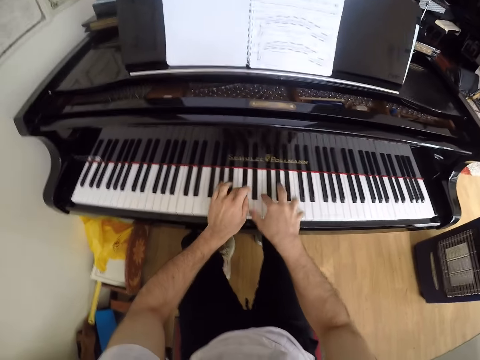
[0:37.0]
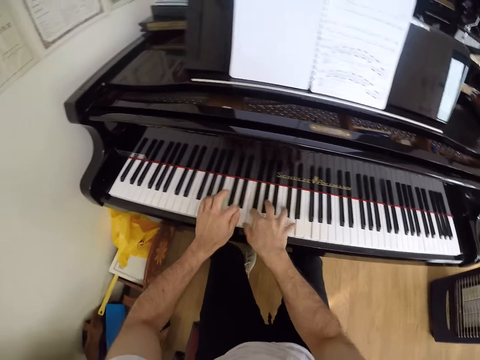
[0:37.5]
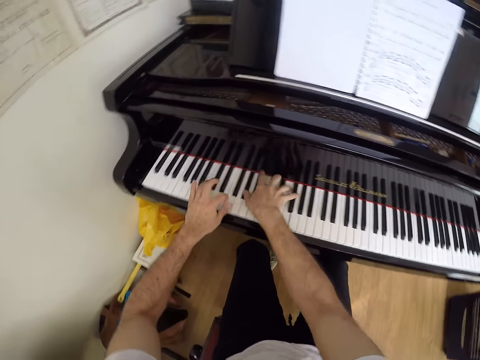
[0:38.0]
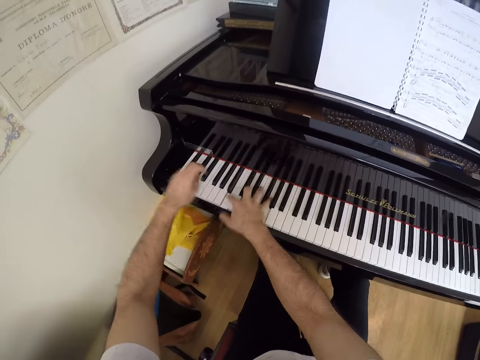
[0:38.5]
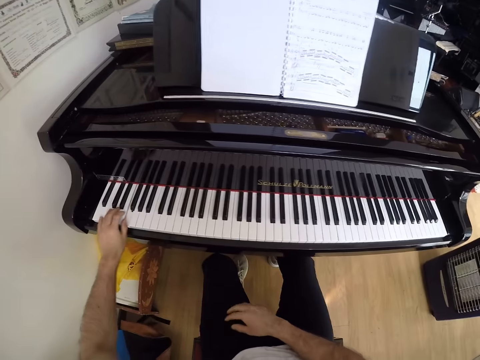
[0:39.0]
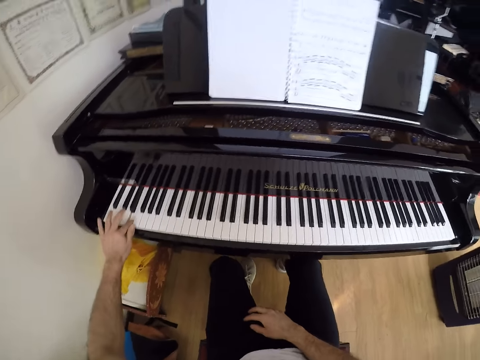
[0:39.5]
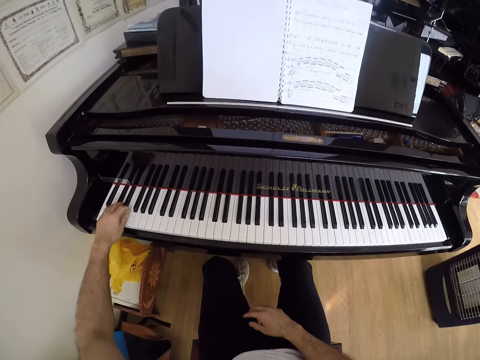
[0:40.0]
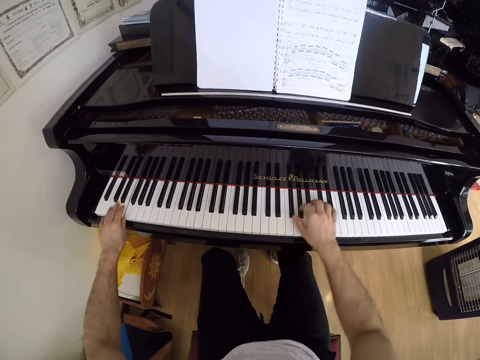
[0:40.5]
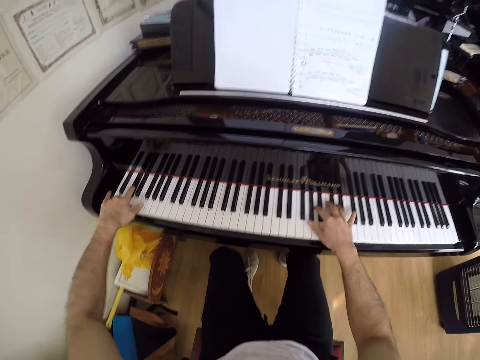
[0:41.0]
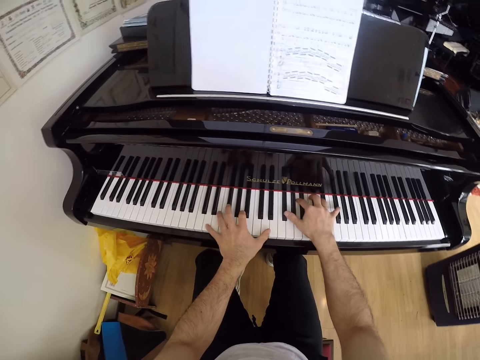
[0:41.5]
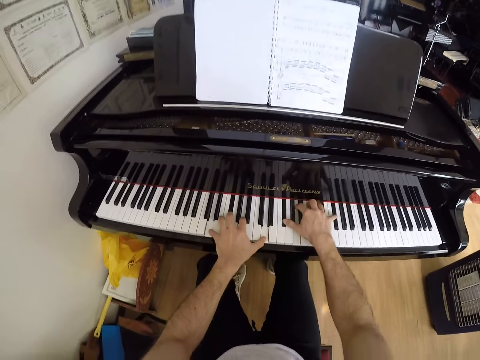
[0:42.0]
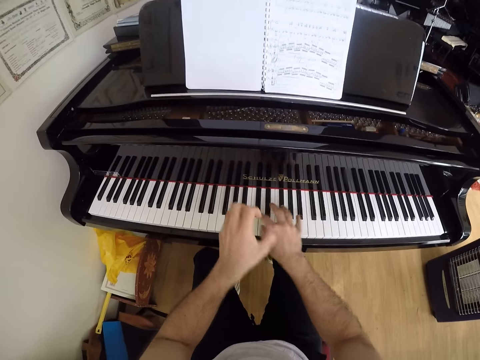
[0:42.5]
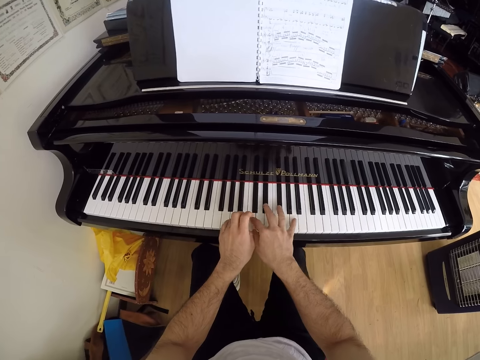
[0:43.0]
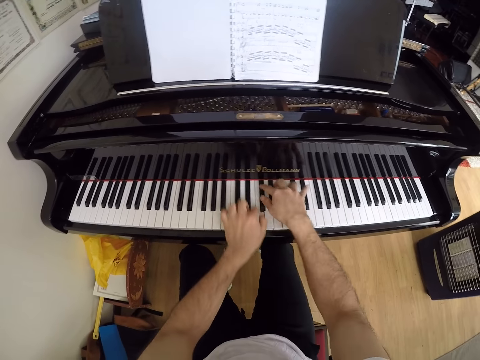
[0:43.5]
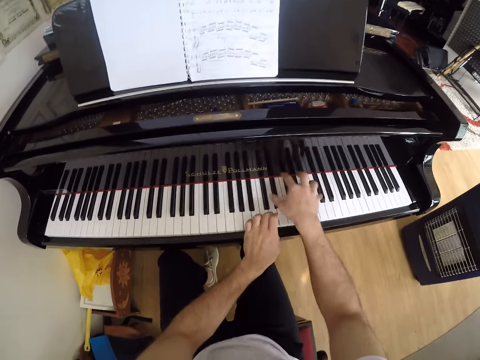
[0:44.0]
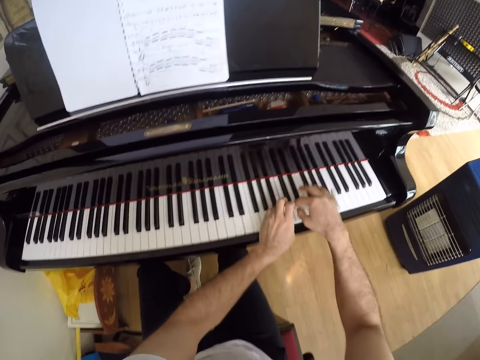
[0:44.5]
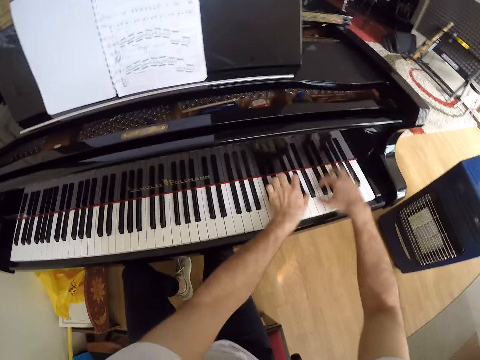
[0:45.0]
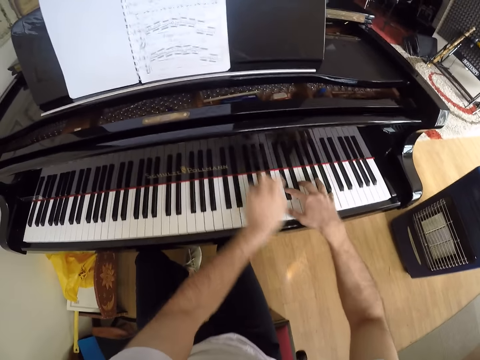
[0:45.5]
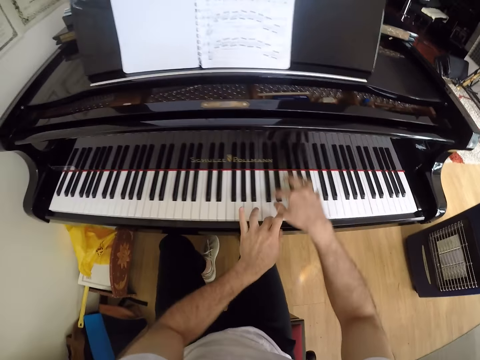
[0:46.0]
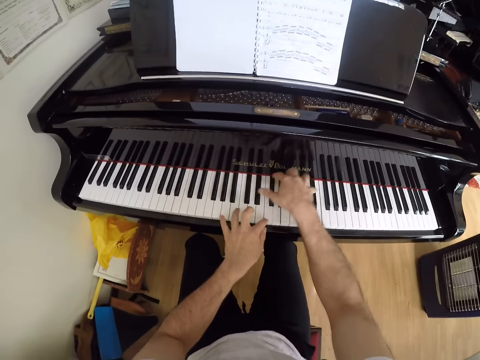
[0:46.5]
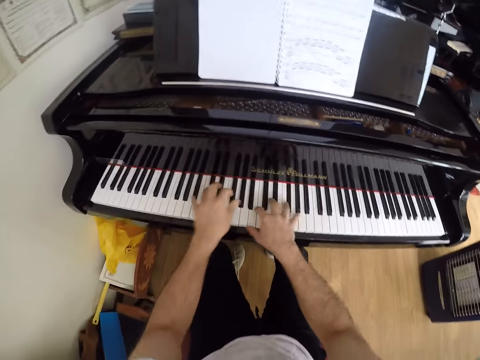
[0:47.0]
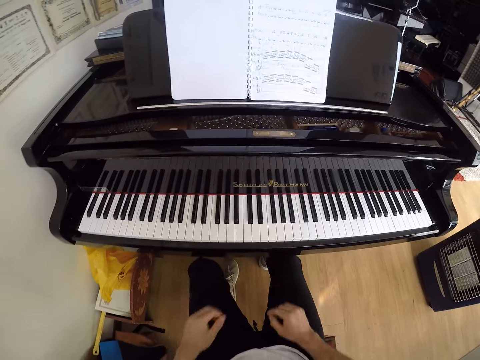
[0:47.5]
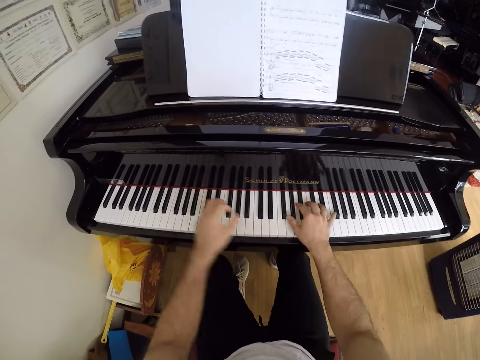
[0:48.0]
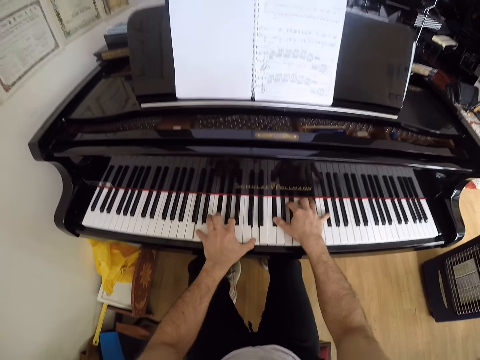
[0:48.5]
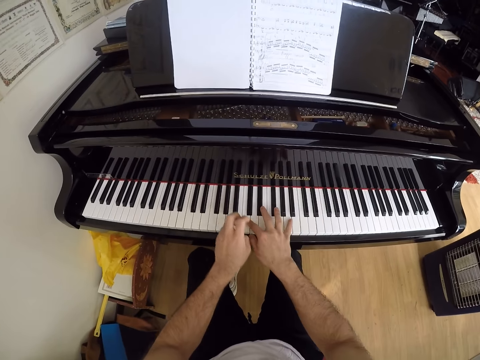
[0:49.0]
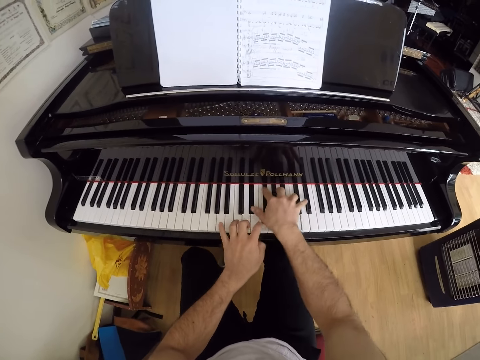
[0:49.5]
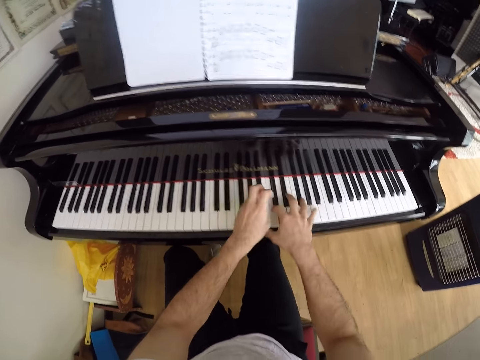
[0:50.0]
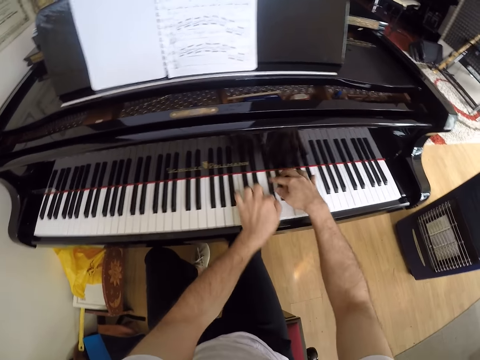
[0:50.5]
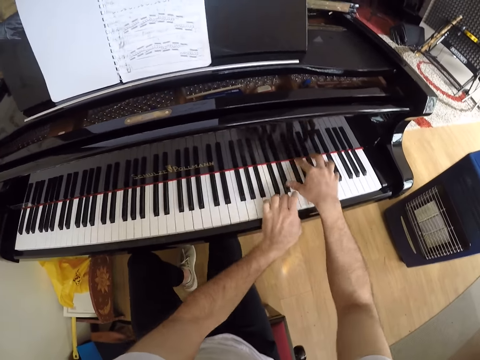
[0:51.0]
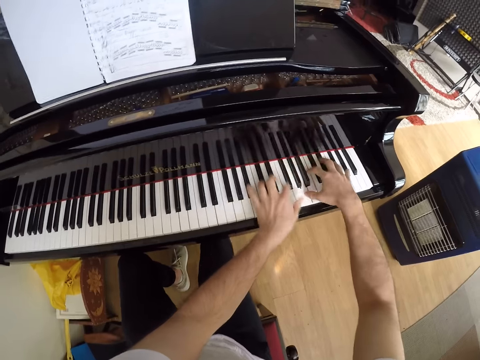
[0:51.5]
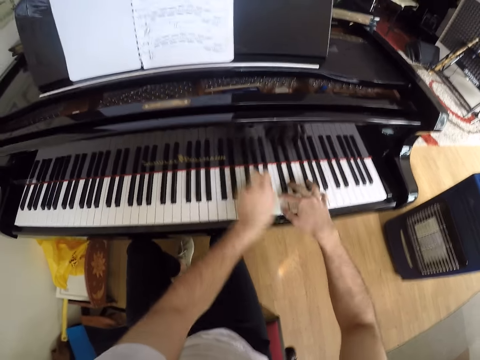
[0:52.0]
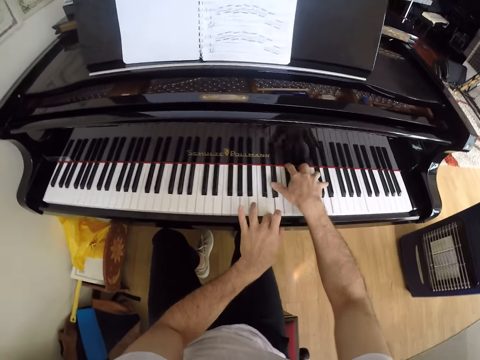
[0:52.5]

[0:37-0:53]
The camera wearer removes his right hand from the keyboard of the piano. He plays the piano with his left hand. He puts his hand on his lap. He places his right hand on the keyboard of the piano. He plays the piano with both hands. He removes both hands from the keyboard of the piano. He places both hands on the keyboard of the piano. He plays the piano with both hands.

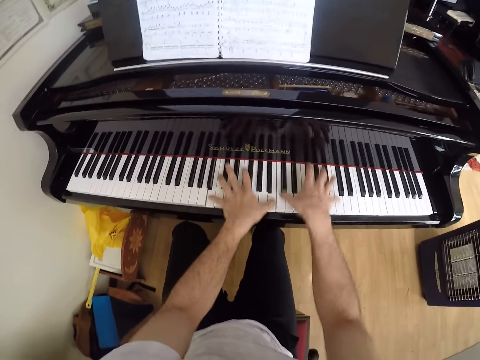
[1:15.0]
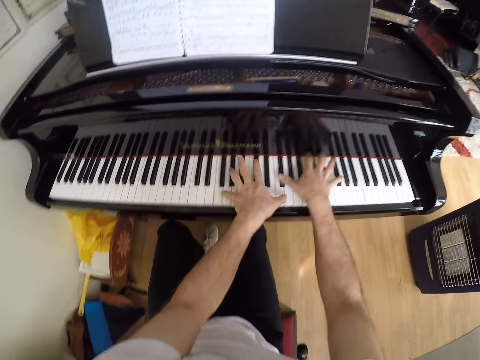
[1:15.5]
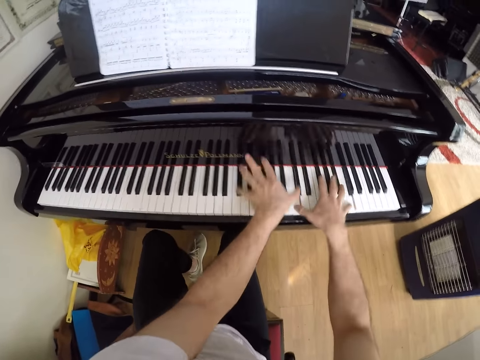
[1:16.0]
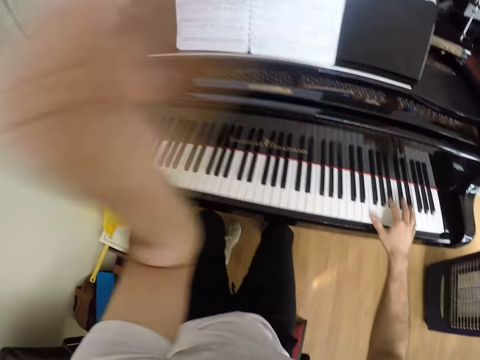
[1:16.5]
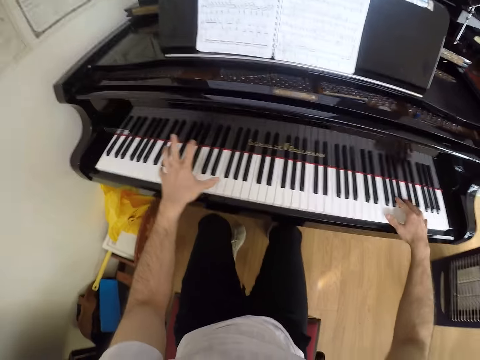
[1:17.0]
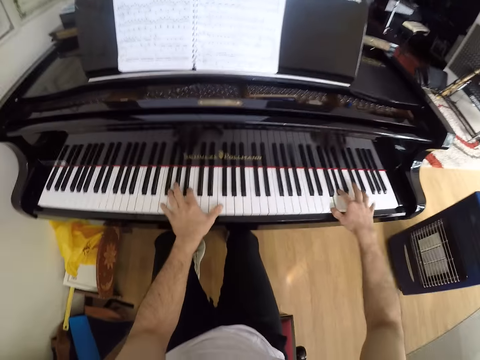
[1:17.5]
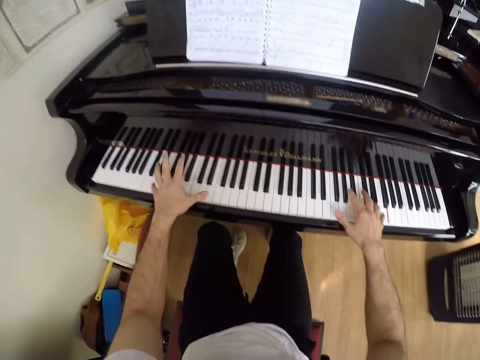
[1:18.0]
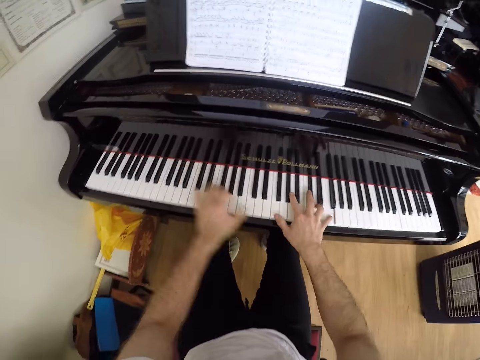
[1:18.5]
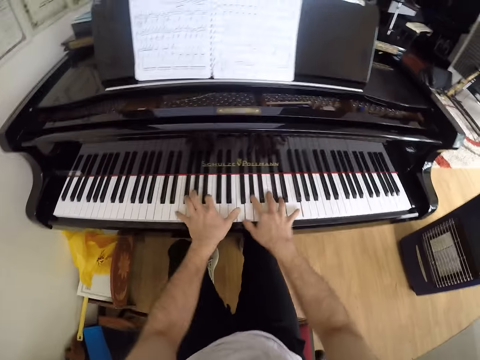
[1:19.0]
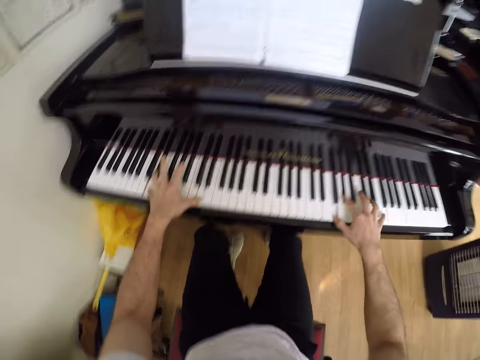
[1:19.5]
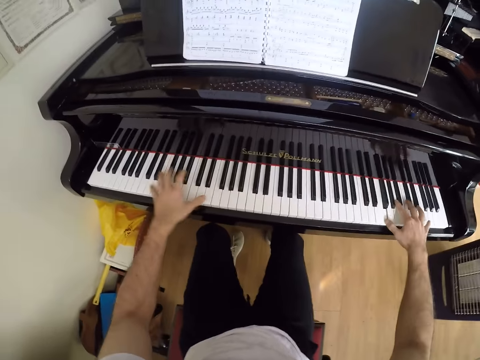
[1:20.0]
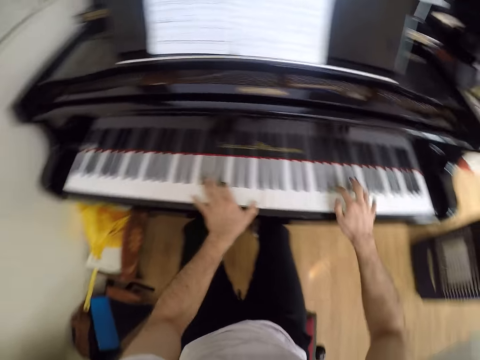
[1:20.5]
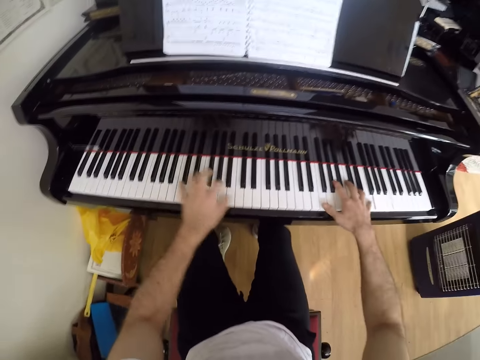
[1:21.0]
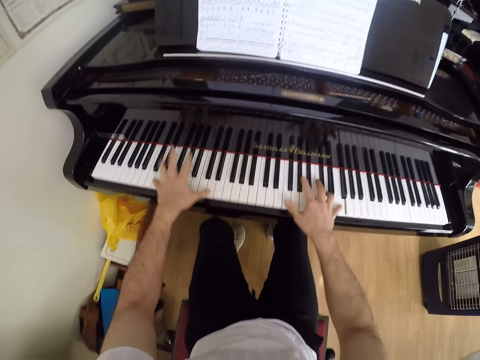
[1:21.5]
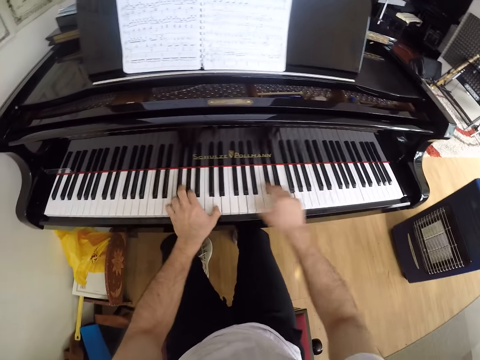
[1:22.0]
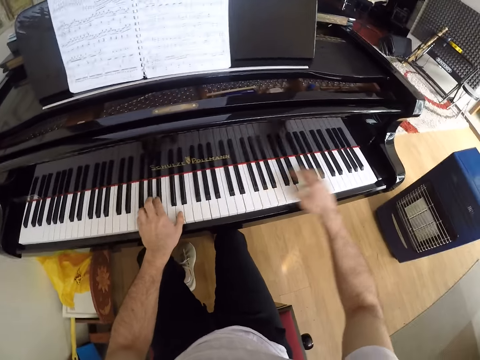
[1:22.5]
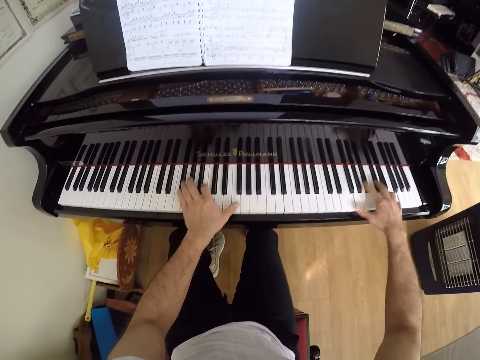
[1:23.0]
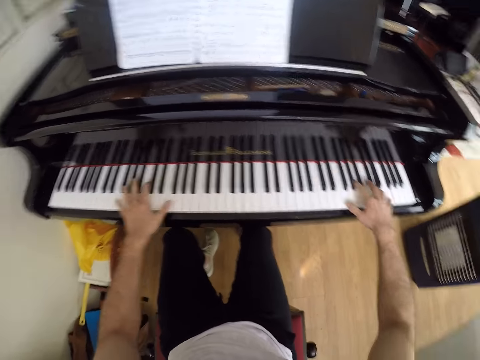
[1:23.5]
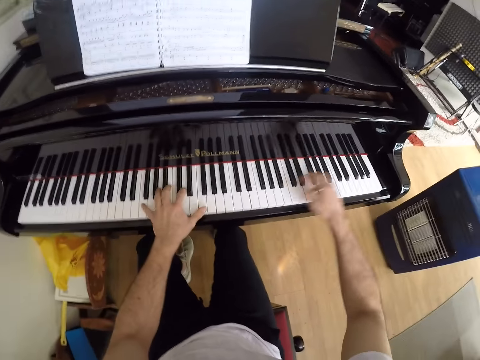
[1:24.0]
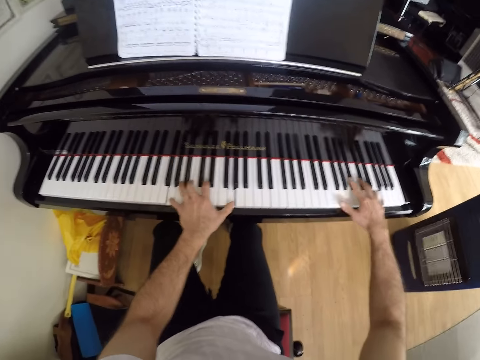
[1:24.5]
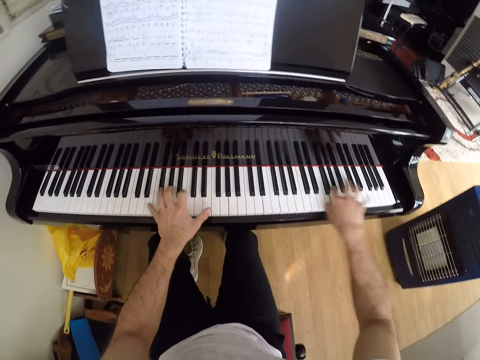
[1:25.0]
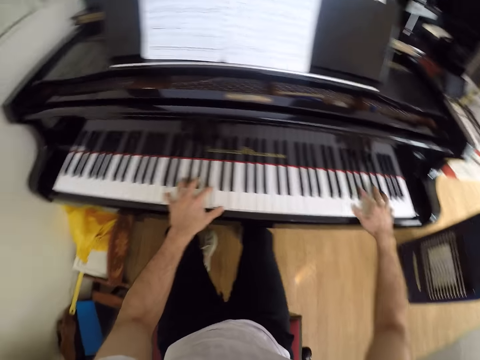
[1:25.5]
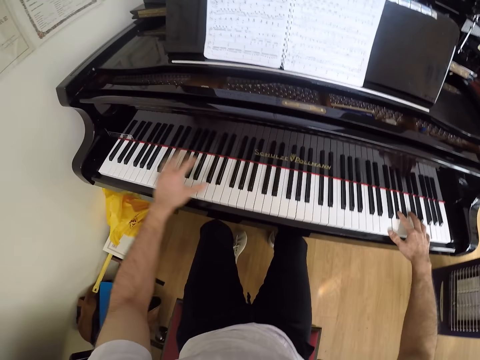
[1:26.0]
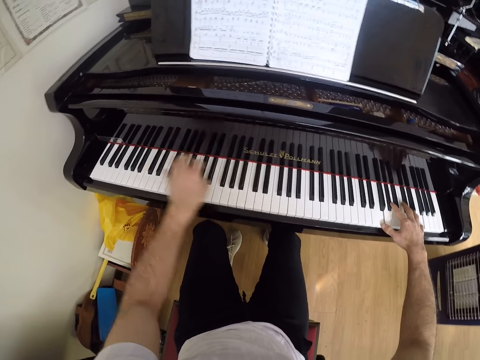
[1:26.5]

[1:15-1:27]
The camera wearer lifts his hand. He puts down his hand. He plays the piano.
